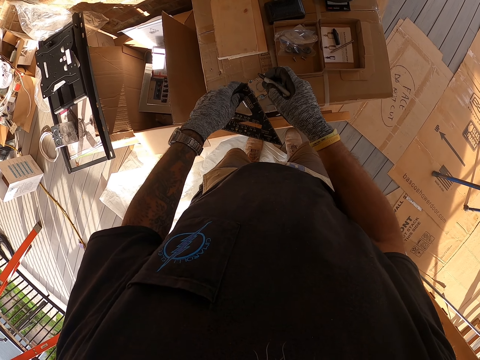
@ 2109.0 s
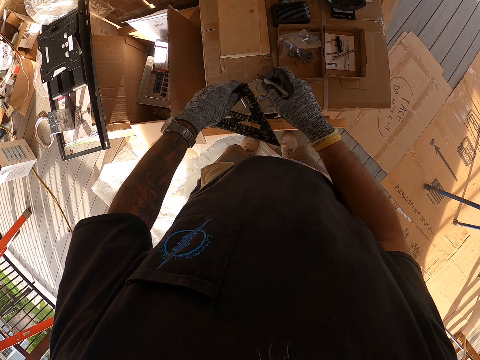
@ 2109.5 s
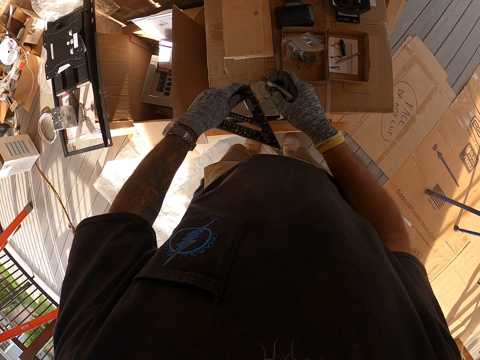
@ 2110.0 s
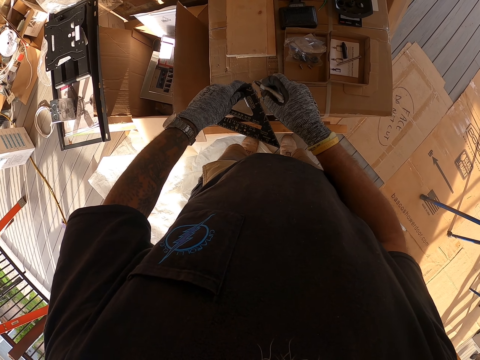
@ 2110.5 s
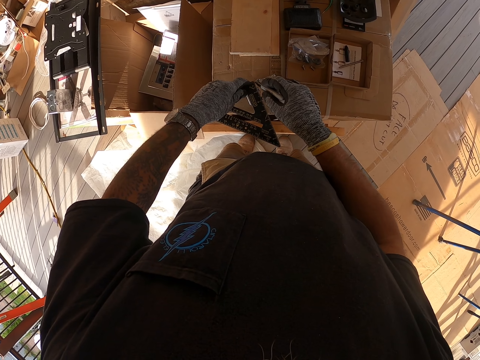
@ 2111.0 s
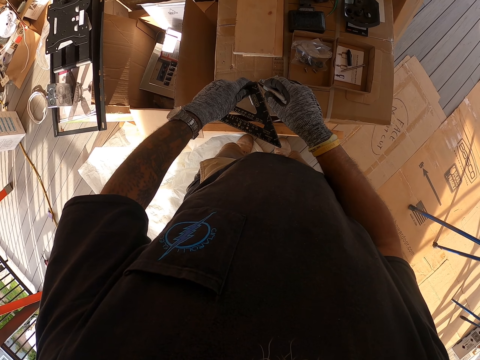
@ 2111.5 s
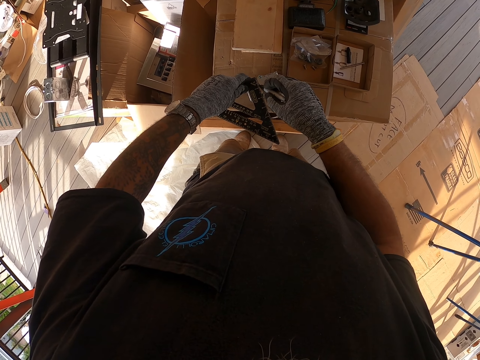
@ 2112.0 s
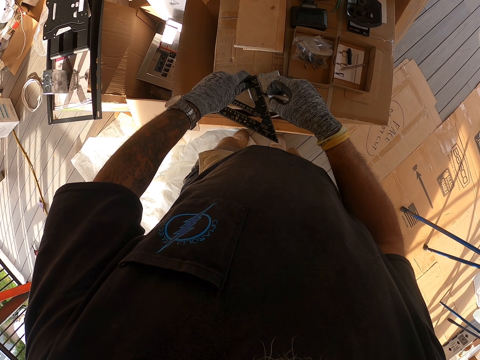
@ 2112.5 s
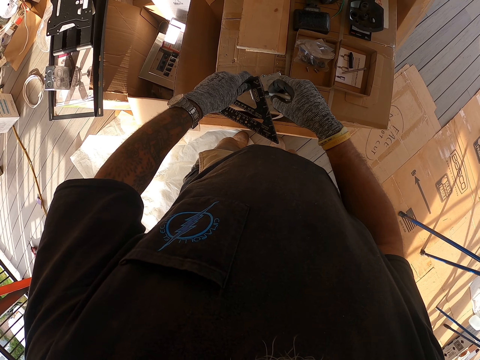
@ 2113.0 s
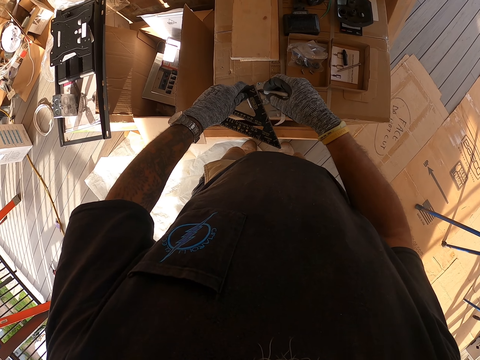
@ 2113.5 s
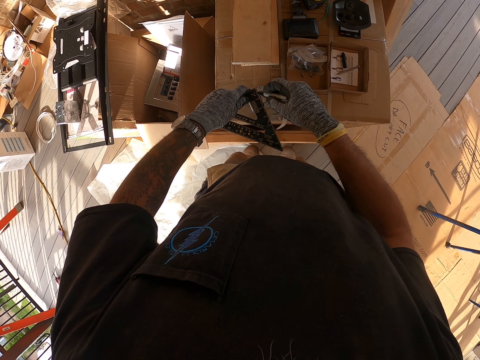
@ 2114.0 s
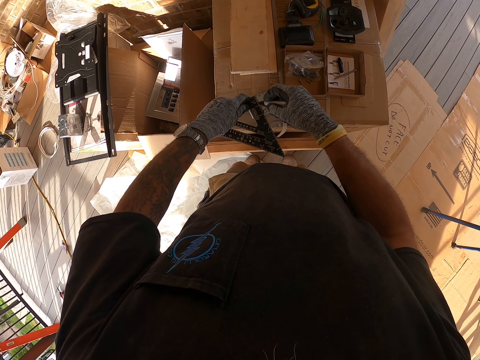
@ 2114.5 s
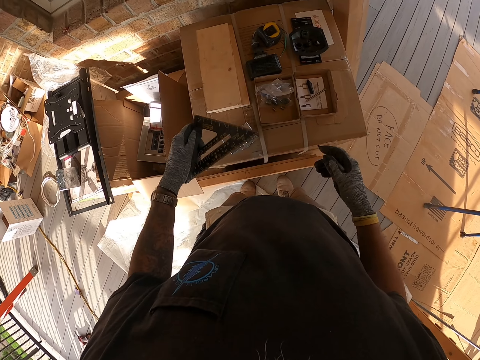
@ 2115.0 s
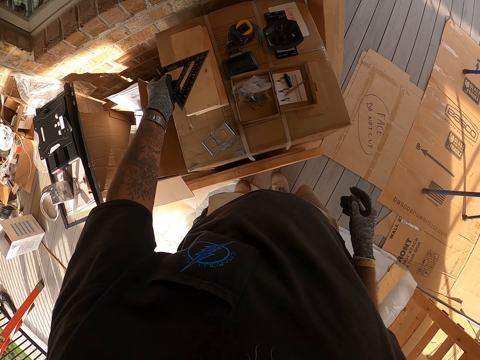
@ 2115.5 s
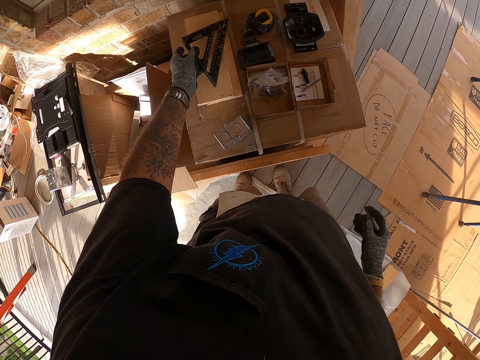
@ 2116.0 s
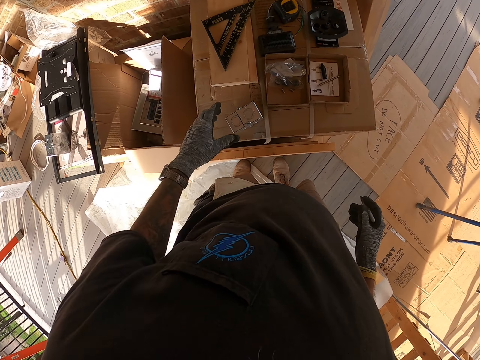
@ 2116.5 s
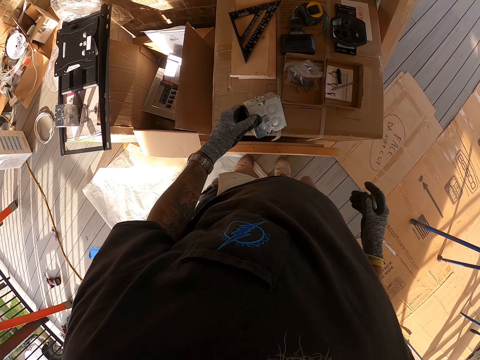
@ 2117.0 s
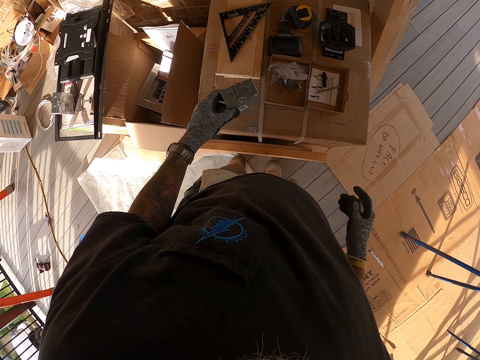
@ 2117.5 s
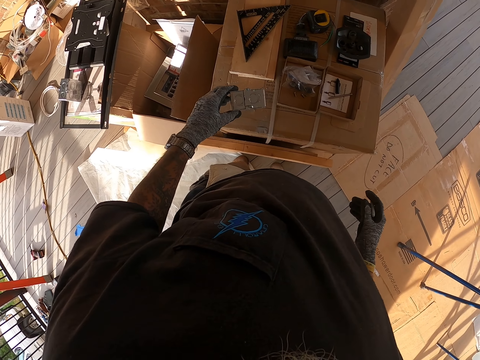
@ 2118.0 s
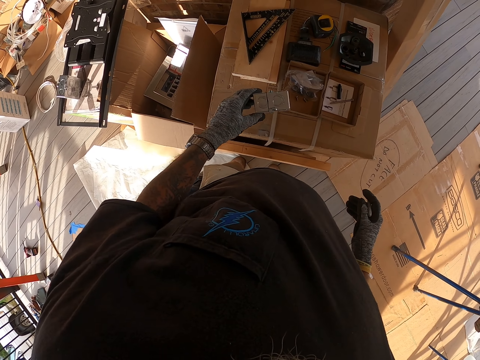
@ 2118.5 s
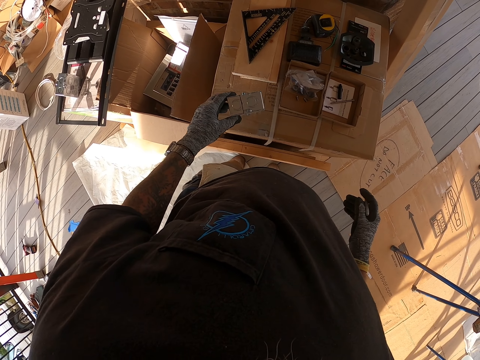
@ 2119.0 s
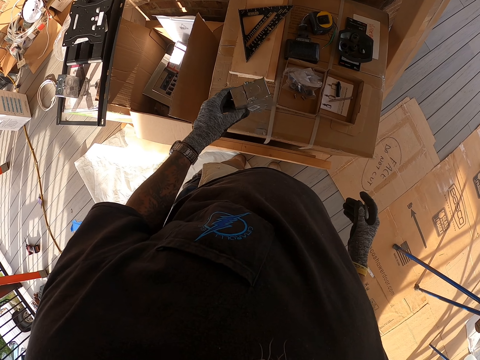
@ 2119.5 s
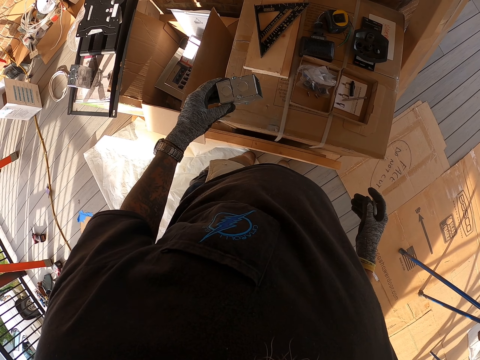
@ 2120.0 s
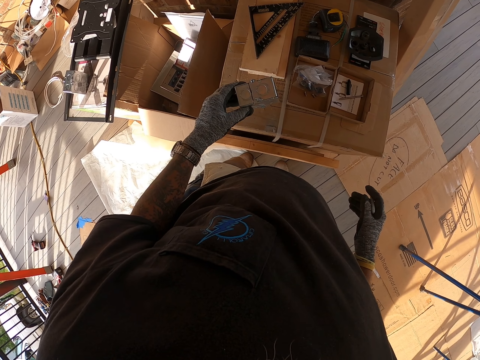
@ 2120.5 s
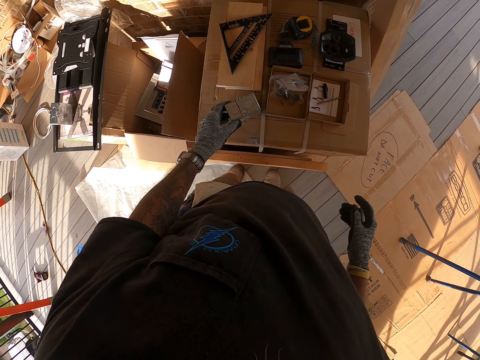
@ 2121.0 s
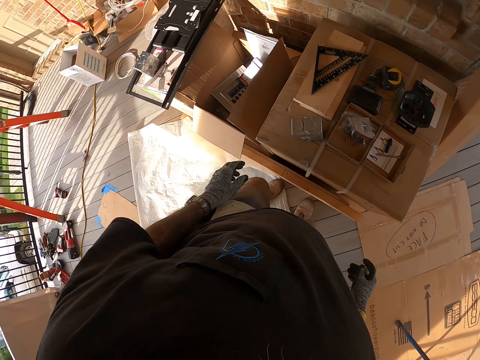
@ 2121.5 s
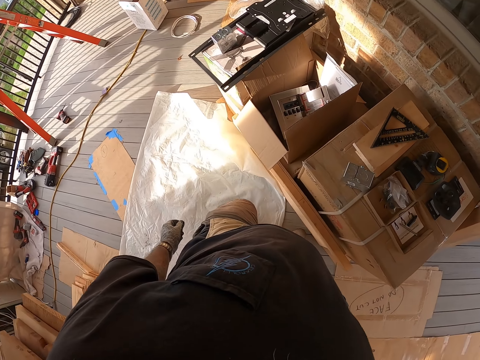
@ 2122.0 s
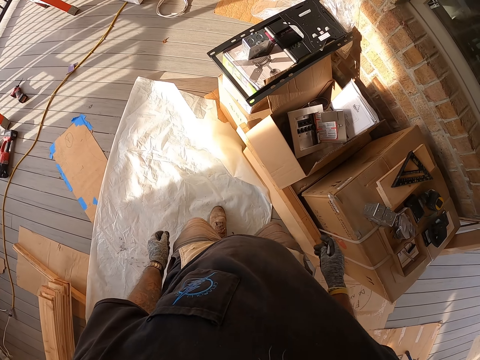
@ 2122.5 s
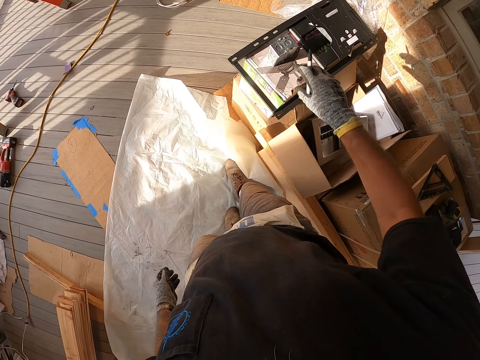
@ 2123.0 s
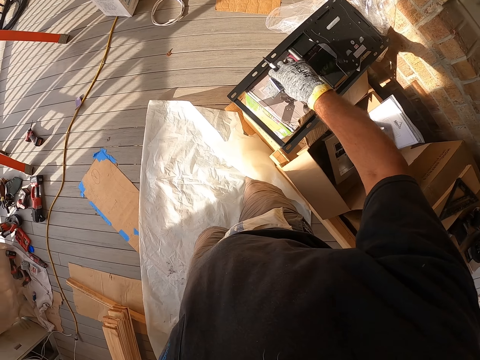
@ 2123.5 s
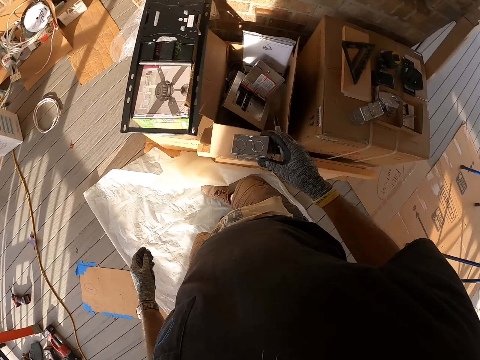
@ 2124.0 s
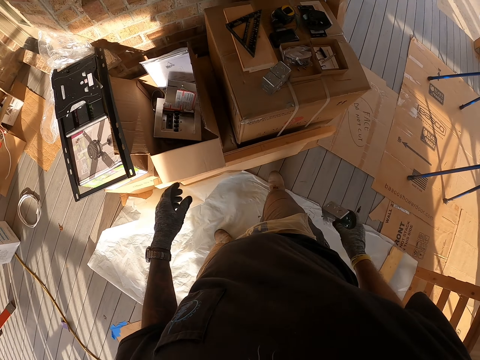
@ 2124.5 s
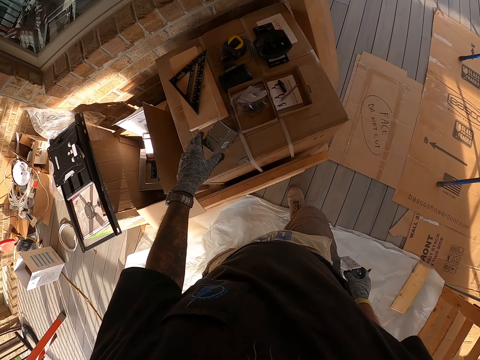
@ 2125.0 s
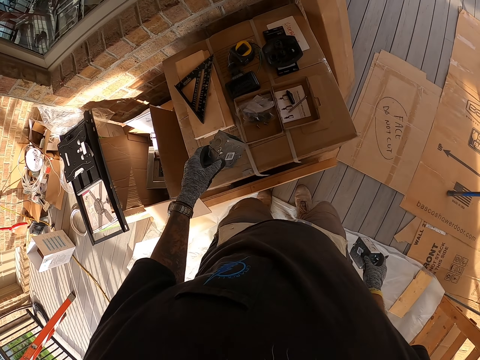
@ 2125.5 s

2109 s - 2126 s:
The camera wearer marks the metal box. They hold the ruler with the left hand, put down the triangular ruler, and hold the metal box. They look at the metal box. They drag something on the wood. They shake the metal box. They hold something up. They put down the metal box. They move the hand from something. They walk around. They pick up another metal box with the right hand. They hold something with the left hand.
